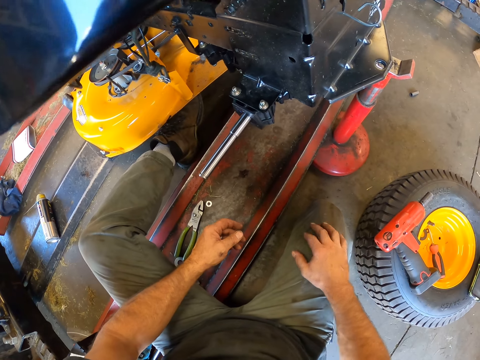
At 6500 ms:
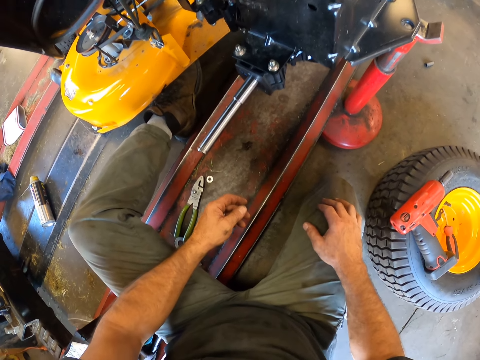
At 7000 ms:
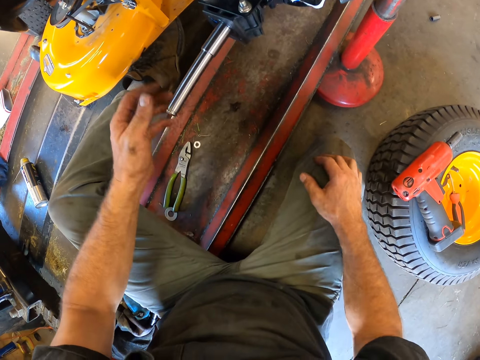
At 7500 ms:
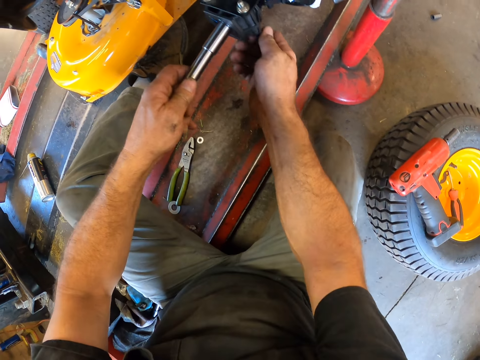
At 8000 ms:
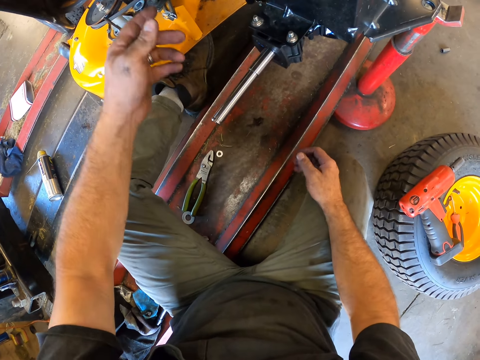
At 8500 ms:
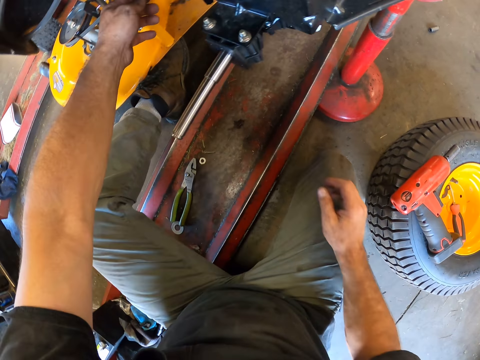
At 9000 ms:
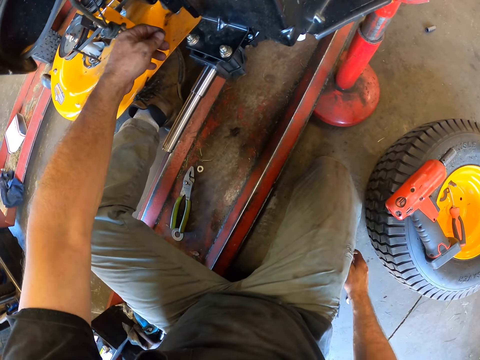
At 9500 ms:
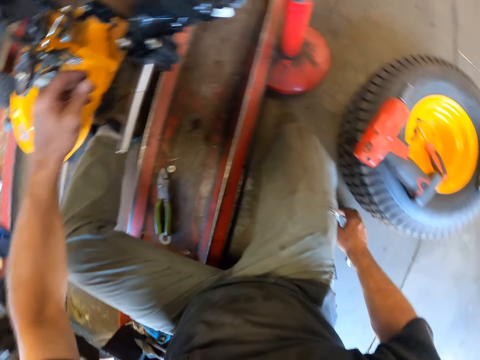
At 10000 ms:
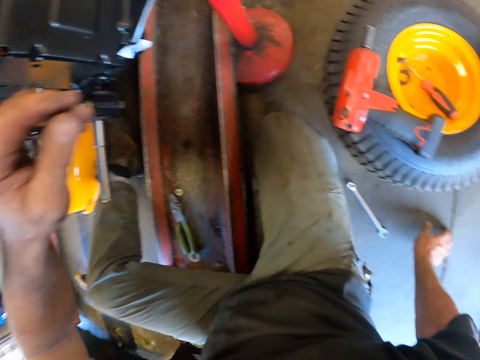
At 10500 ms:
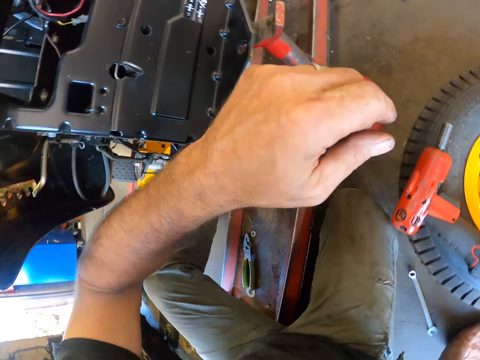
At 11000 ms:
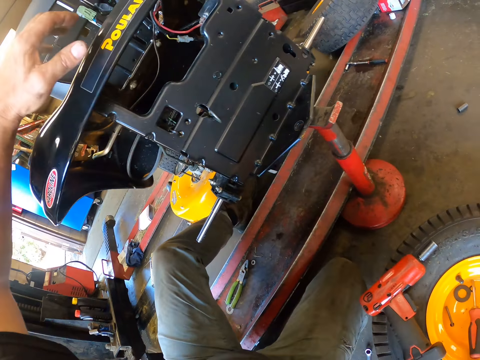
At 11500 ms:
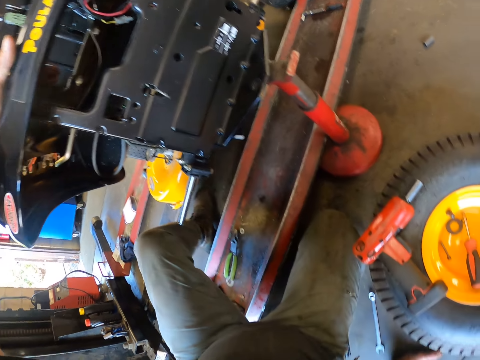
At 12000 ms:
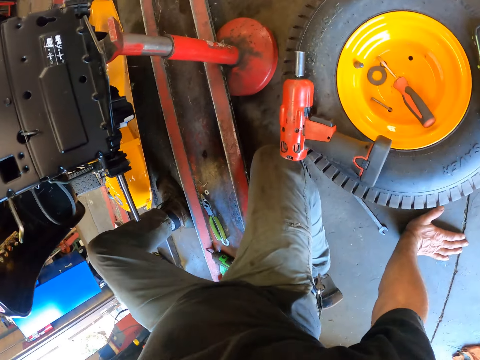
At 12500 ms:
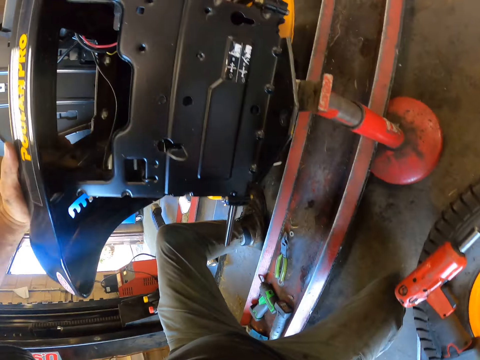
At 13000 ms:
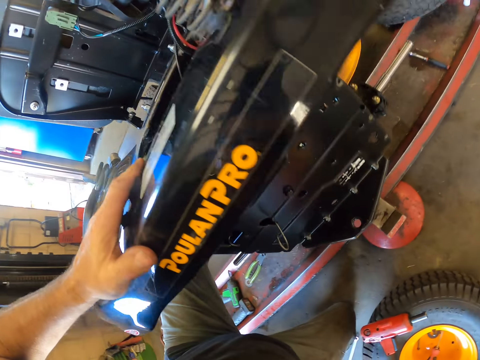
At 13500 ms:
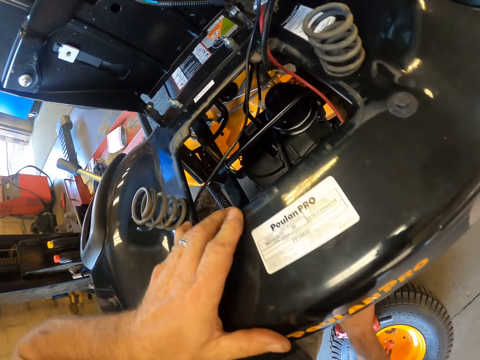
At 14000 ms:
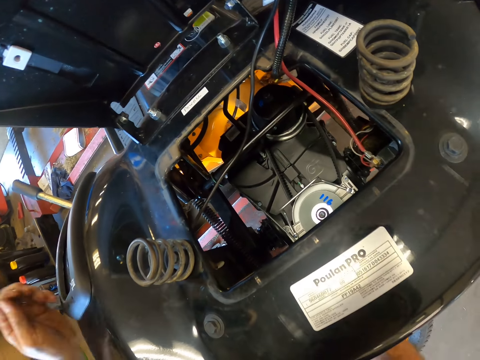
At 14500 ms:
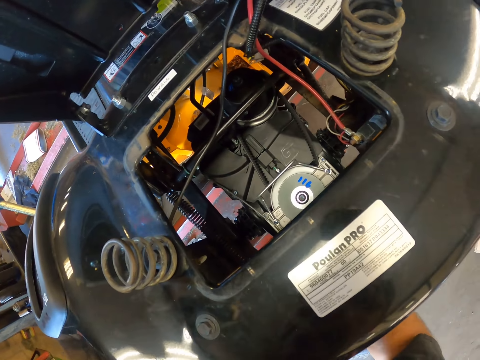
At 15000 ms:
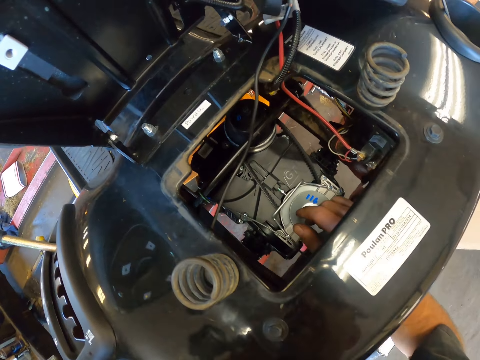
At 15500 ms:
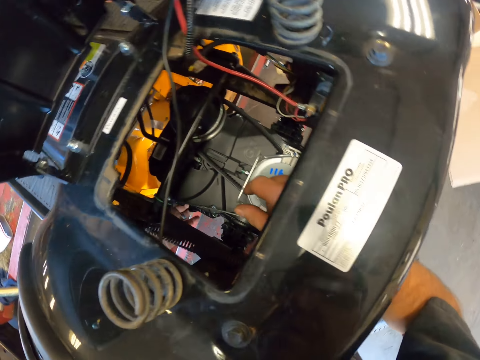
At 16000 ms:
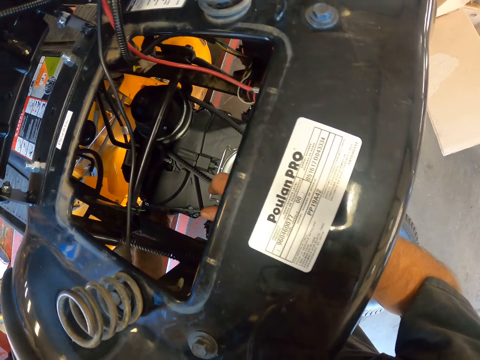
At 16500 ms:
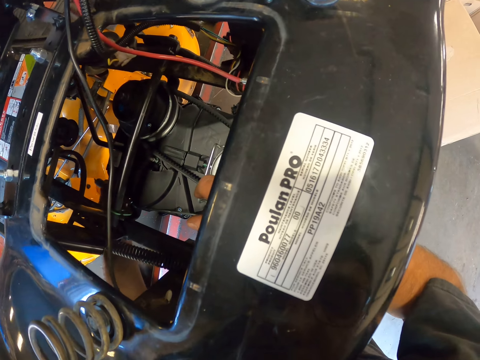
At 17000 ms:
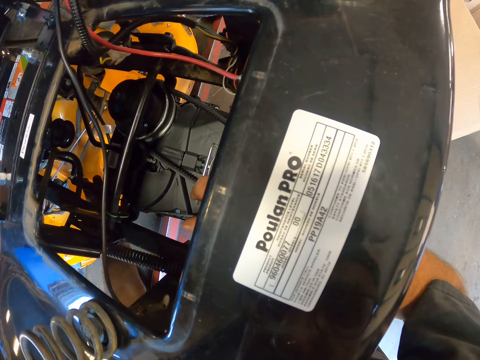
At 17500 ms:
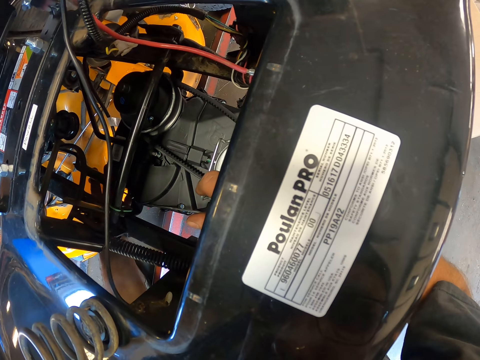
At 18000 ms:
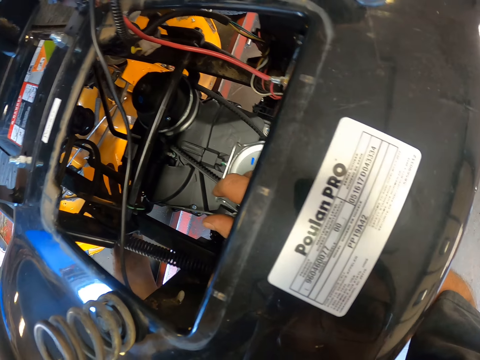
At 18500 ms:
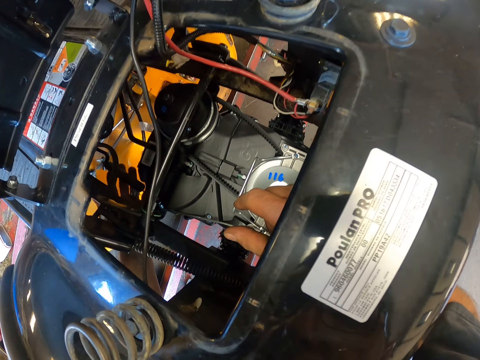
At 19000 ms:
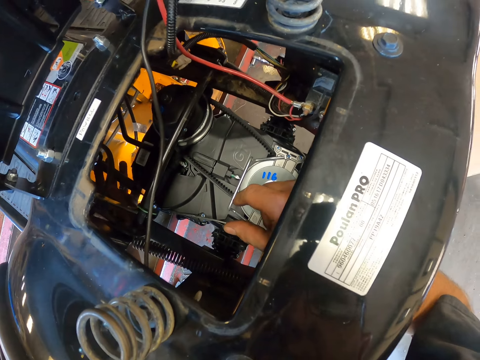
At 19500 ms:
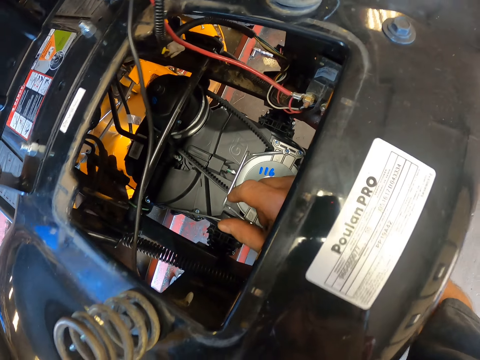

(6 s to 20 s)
The camera wearer holds a stainless bar on the lawn mower with his left hand. He touches the lawn mower with his right hand and drops his right hand. He places his right hand on the ground. He looks around a garage. He touches the lawn mower with his left hand. He holds a machine with a hand. He looks around the garage. He removes his left hand from the lawn mower. He holds the machine with a hand. He places both hands into the engine compartment of the lawn mower. He adjusts the machine with a hand.

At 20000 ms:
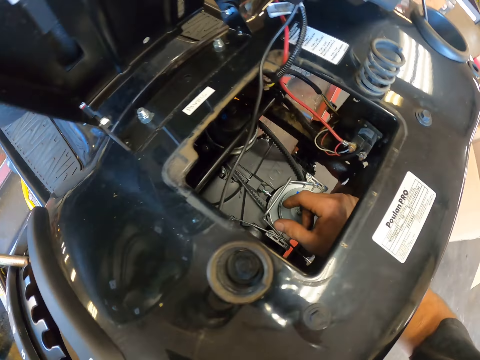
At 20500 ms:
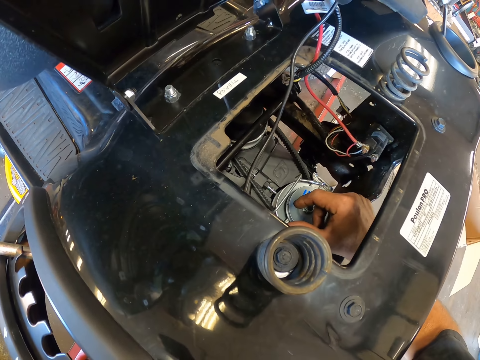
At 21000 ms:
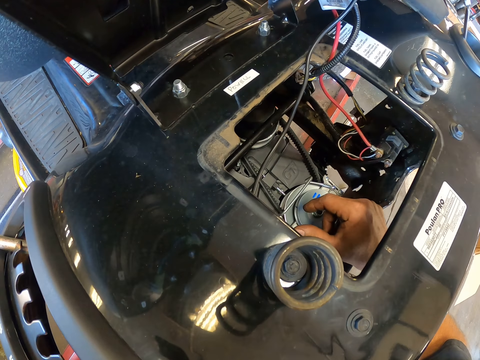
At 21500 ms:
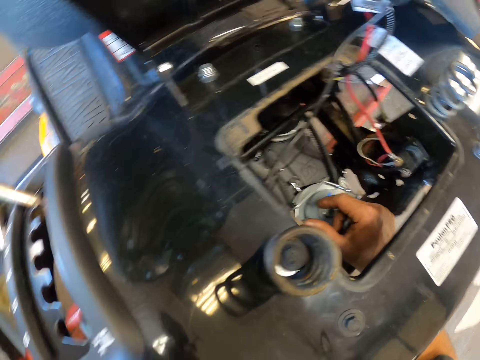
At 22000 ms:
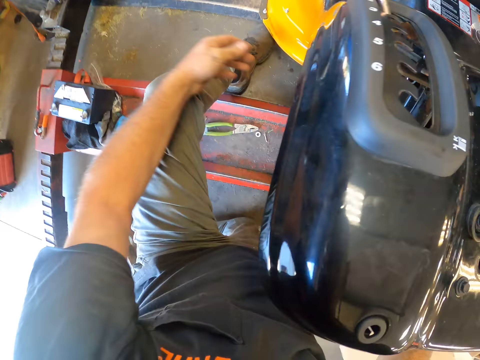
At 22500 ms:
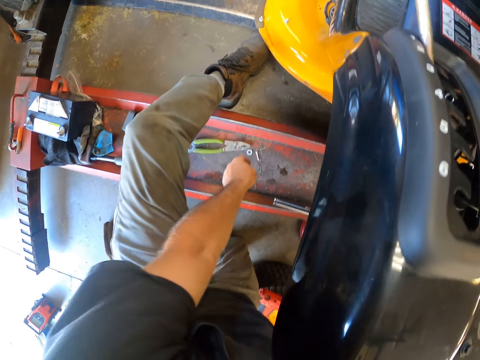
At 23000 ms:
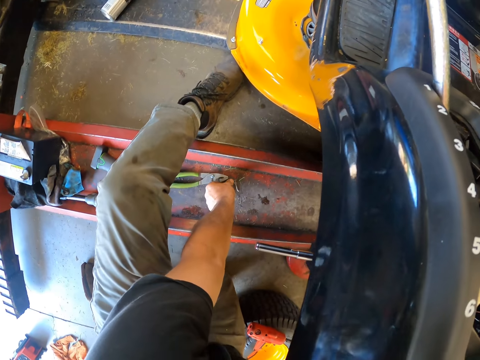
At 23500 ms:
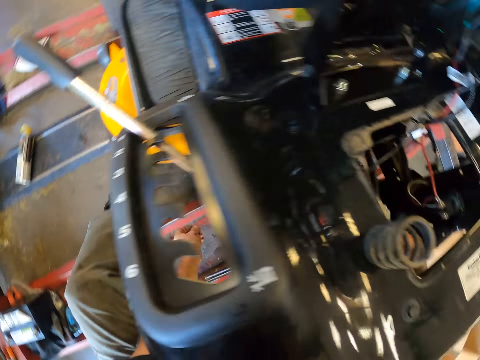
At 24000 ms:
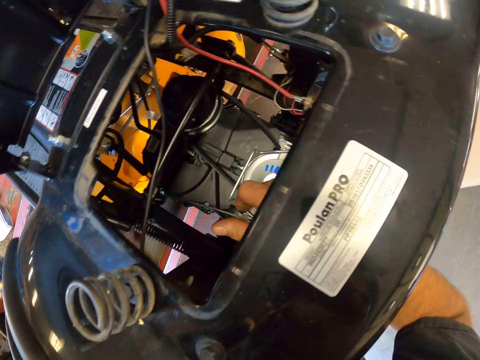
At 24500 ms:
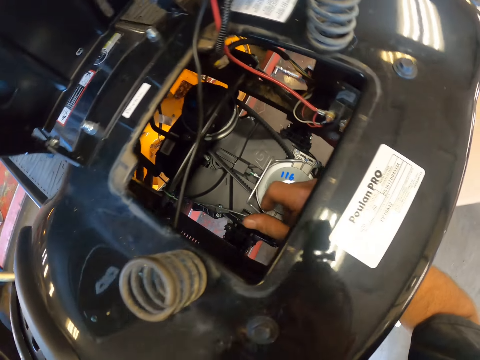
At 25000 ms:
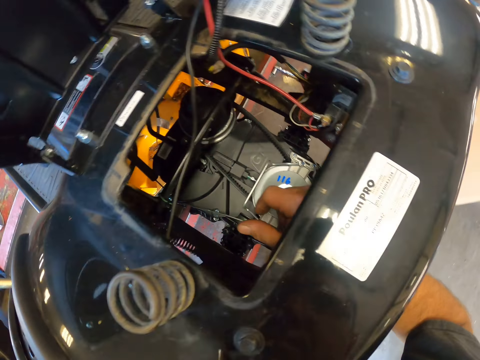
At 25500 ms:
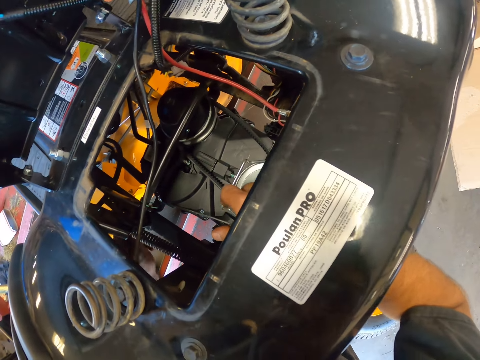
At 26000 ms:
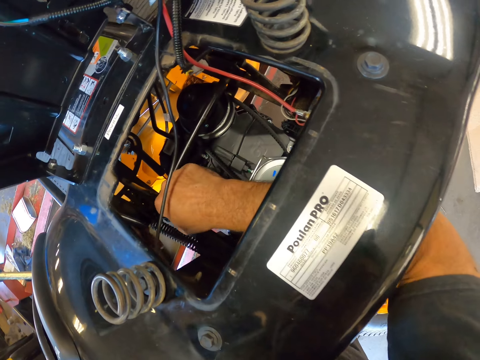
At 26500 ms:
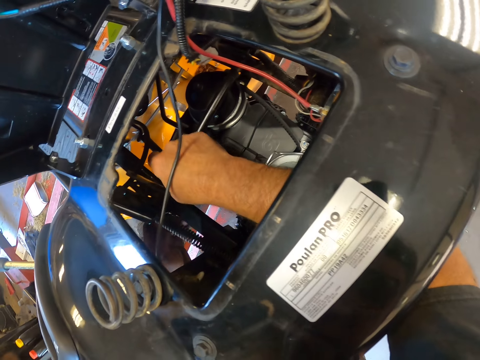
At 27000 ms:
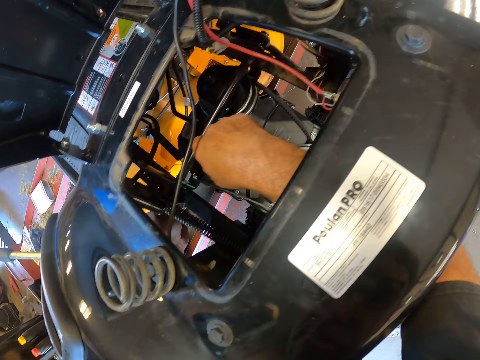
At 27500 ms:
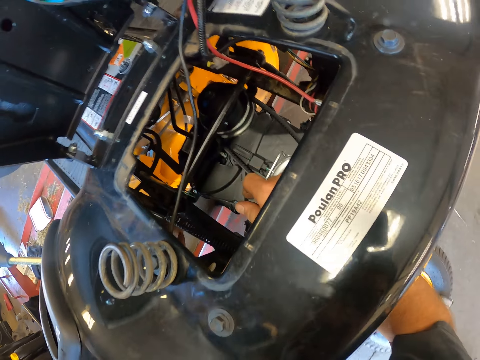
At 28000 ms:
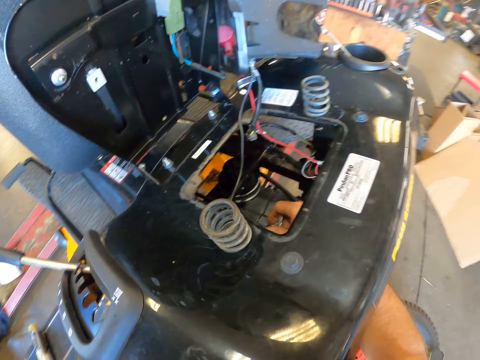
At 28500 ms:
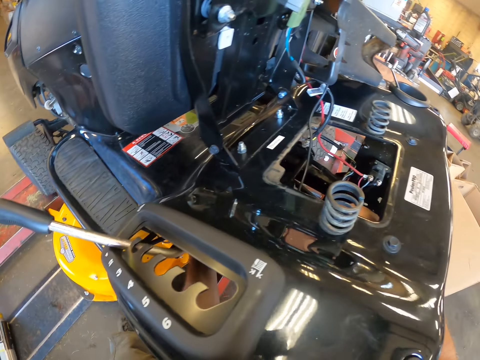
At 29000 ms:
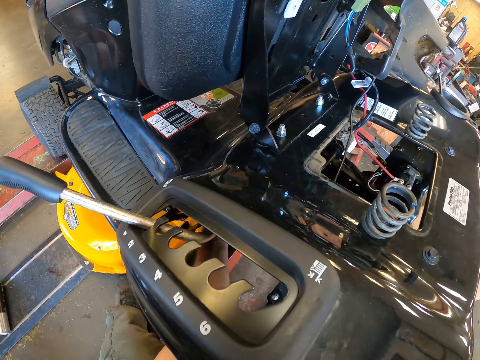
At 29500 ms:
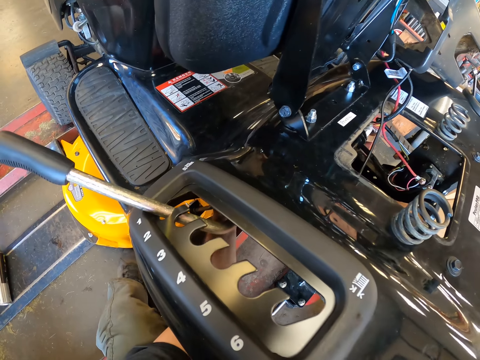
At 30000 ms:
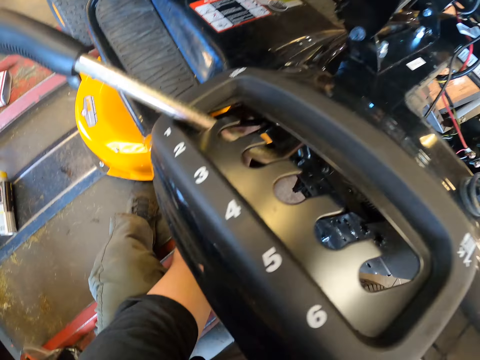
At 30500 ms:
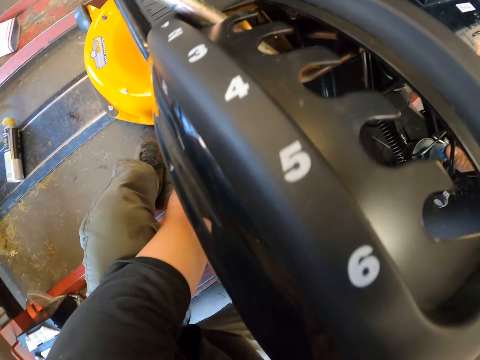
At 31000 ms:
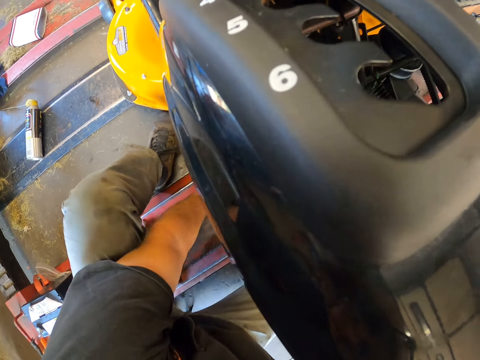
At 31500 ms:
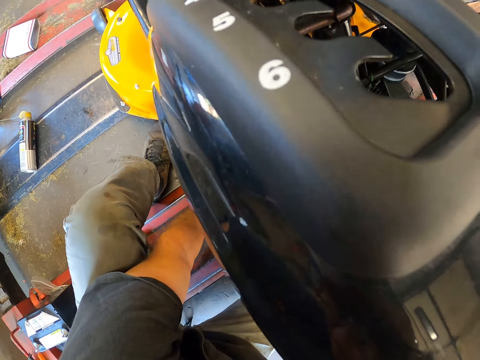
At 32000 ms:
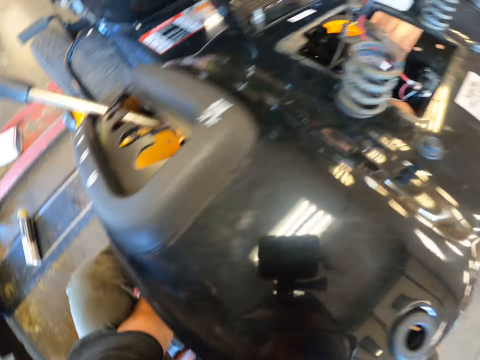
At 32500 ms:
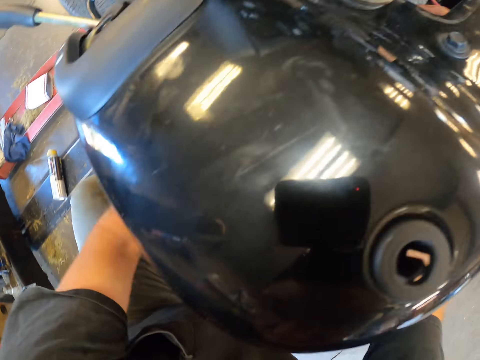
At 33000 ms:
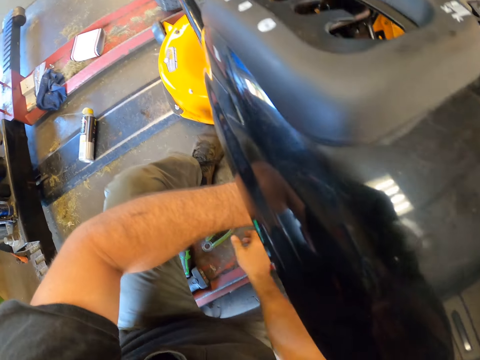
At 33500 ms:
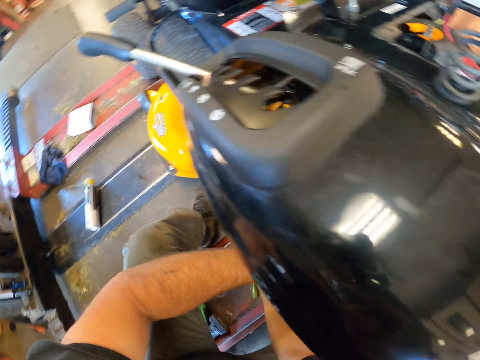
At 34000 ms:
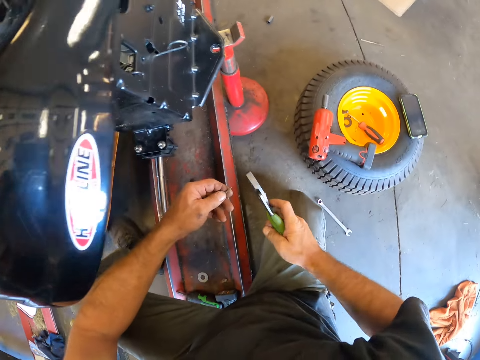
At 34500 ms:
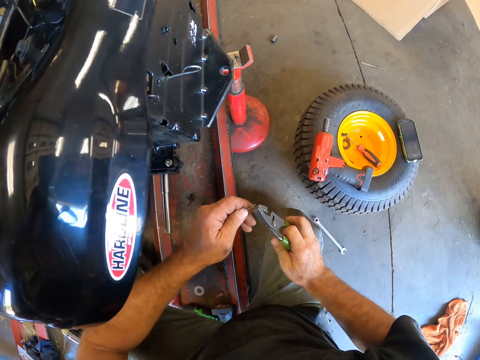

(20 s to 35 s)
The camera wearer removes his left hand from the engine compartment of the lawn mower. He looks around a garage. He picks up a nut or pin with his left hand from an auto lift. He places his left hand into the engine compartment of the lawn mower. He adjusts the pin on a machine with a hand. He looks around the garage. He picks up a plier with his right hand from the auto lift. He adjusts the pin on the machine with a hand. He uses the plier in his right hand to straighten a wire in his left hand.
